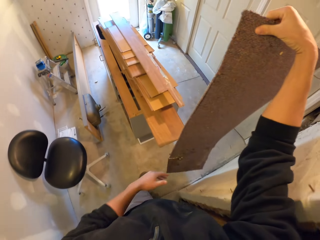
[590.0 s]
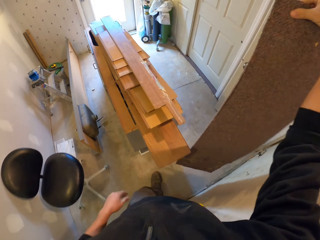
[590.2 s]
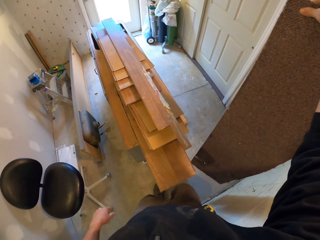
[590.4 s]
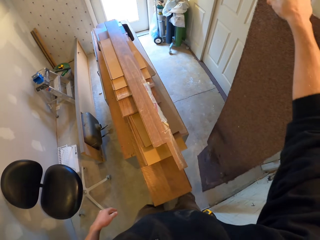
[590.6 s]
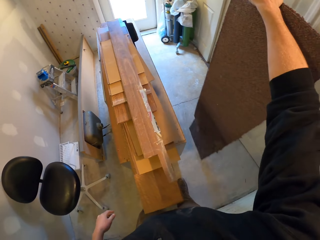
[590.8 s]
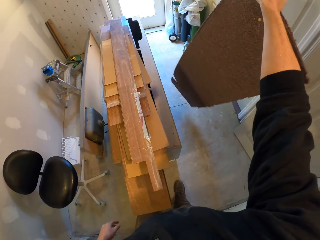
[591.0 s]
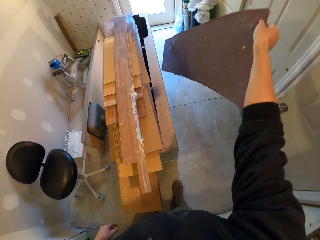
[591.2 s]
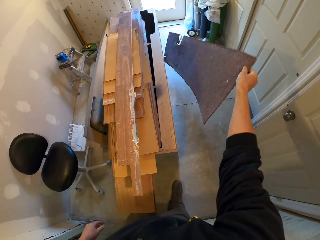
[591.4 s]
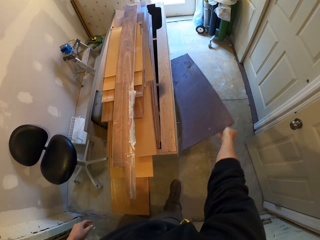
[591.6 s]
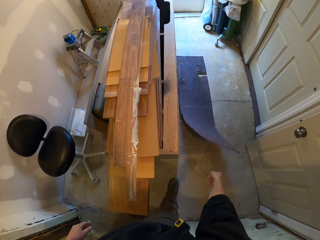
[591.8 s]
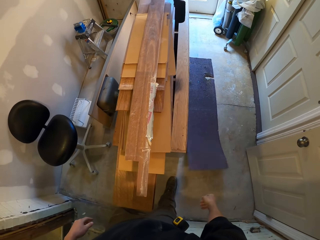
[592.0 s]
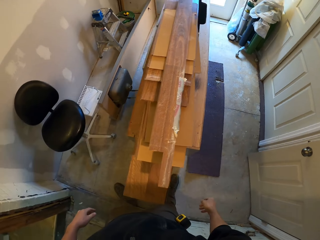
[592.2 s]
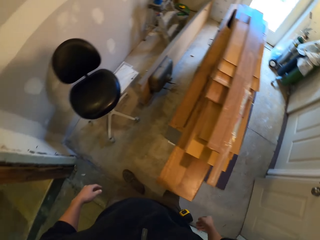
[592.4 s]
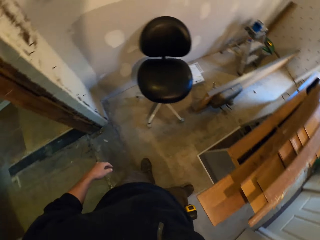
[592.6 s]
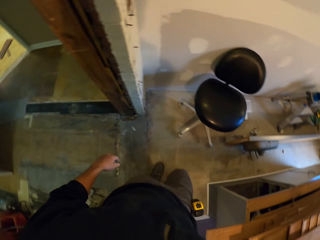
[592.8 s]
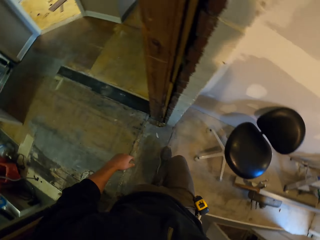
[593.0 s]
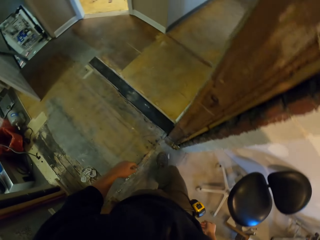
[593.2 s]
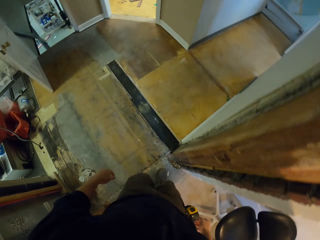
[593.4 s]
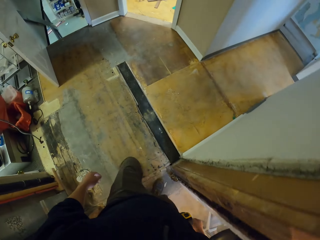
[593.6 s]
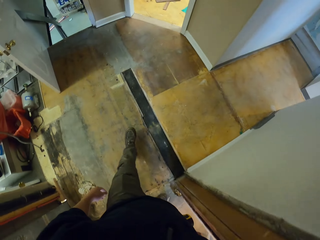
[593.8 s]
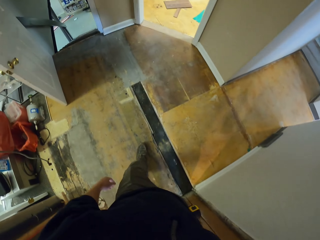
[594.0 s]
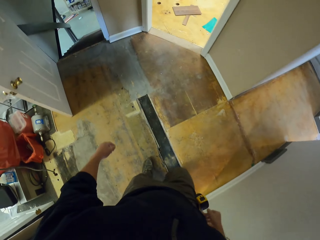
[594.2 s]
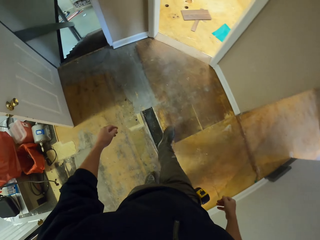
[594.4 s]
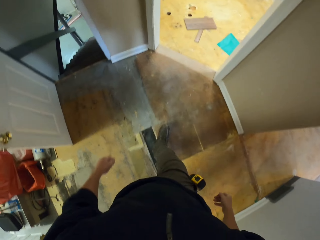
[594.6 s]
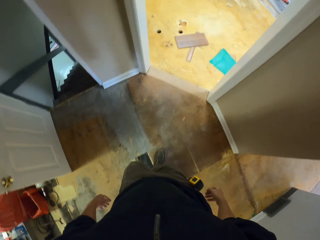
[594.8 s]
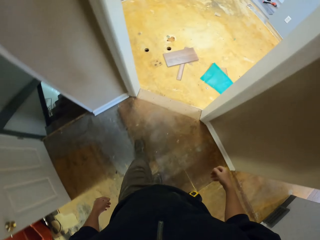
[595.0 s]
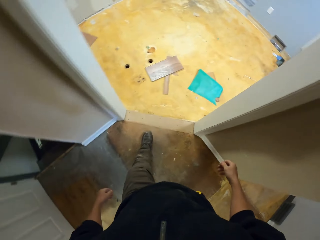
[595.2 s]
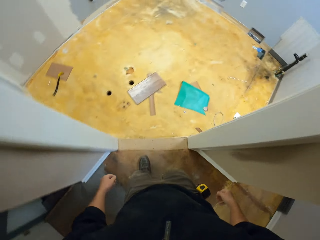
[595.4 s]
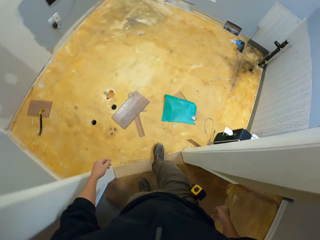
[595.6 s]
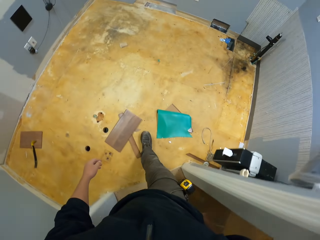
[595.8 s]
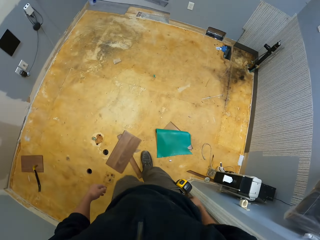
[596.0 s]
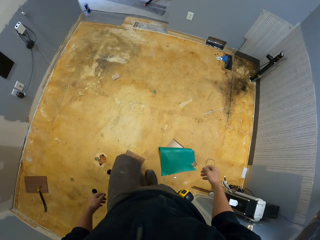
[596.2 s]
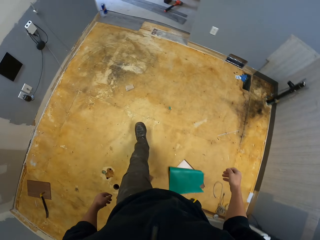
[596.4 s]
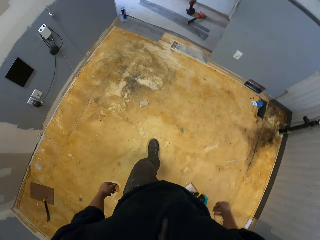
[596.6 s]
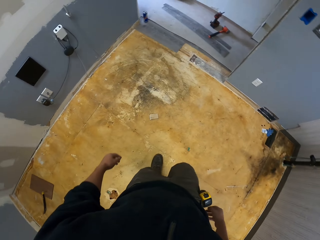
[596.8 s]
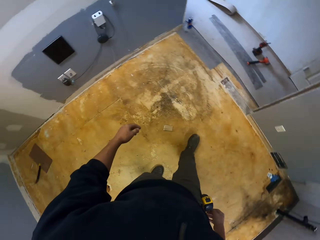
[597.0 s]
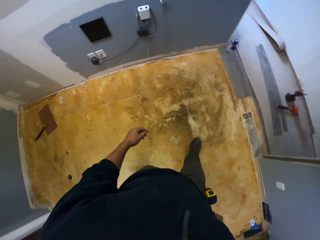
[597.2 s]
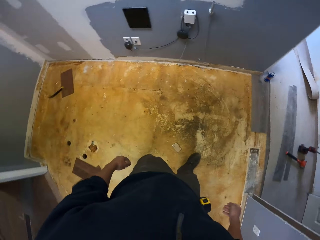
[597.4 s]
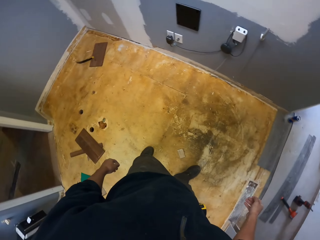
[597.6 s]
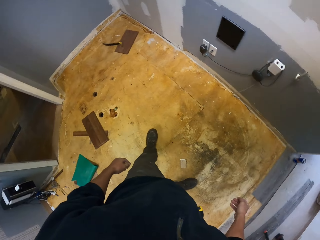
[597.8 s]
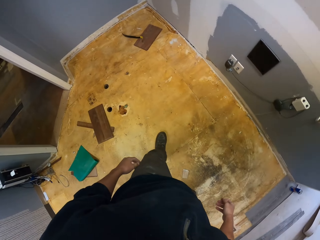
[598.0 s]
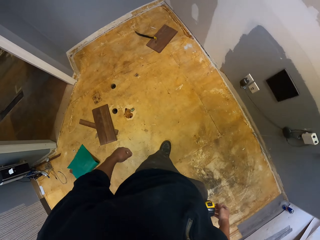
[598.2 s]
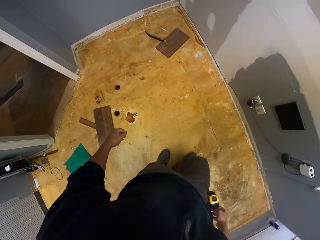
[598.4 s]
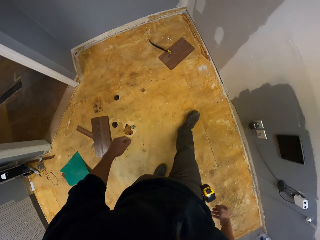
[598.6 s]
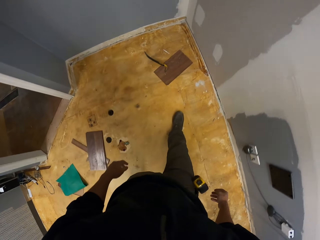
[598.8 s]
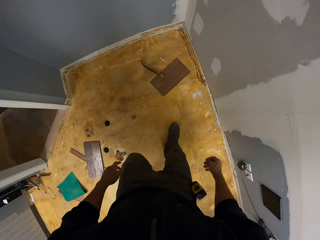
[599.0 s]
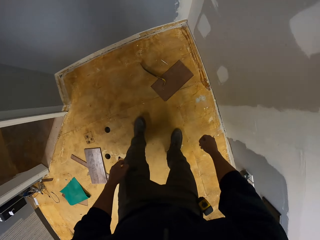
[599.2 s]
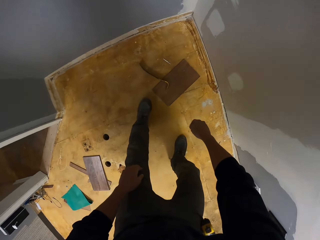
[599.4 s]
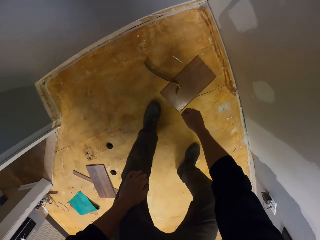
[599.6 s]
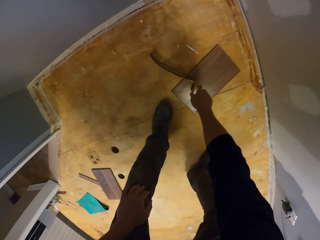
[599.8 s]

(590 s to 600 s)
The camera wearer drops the carpet on the floor. They walk.

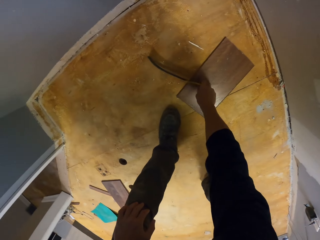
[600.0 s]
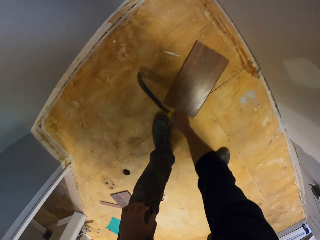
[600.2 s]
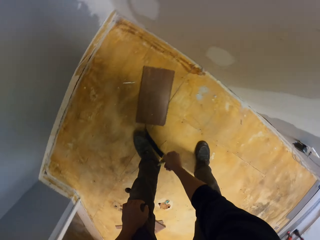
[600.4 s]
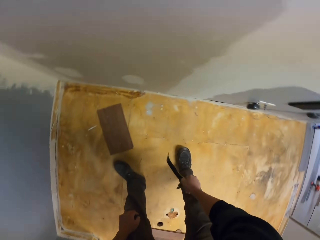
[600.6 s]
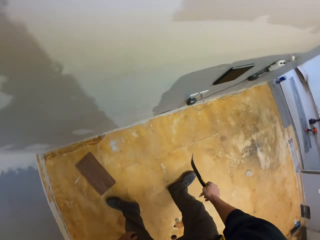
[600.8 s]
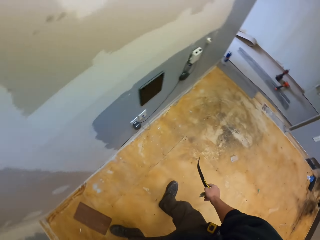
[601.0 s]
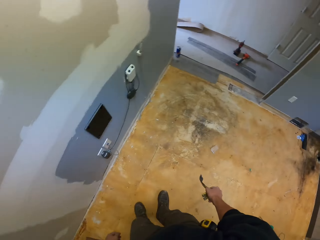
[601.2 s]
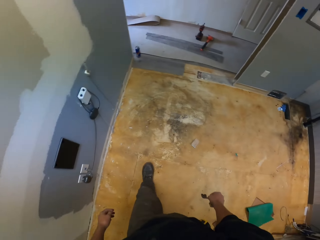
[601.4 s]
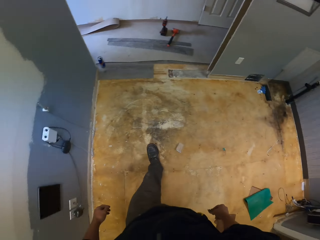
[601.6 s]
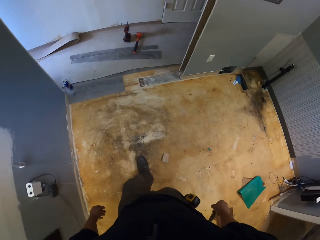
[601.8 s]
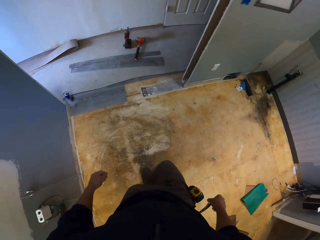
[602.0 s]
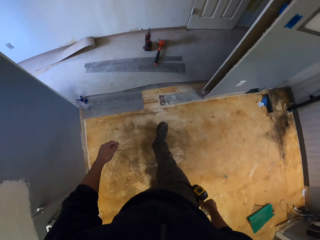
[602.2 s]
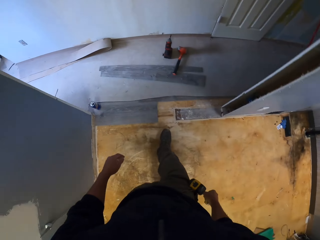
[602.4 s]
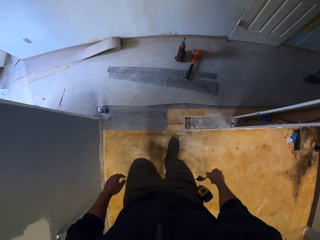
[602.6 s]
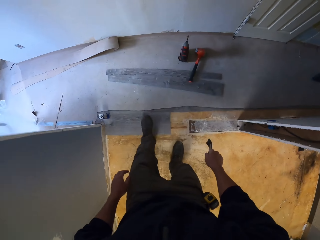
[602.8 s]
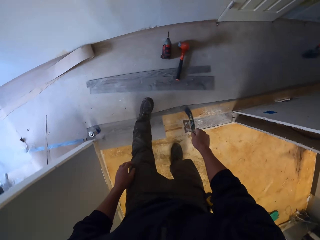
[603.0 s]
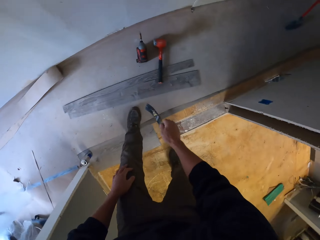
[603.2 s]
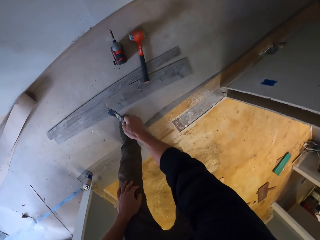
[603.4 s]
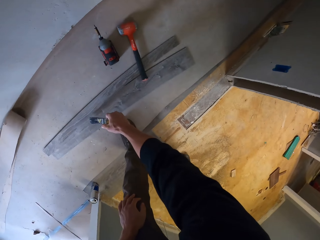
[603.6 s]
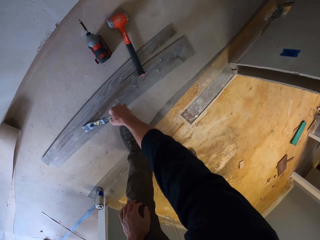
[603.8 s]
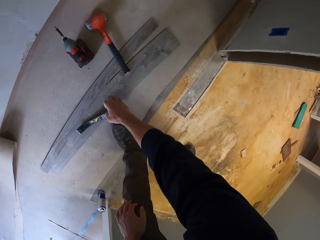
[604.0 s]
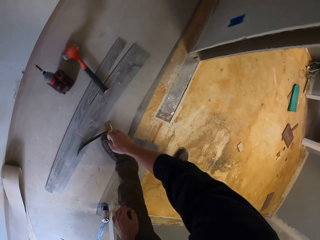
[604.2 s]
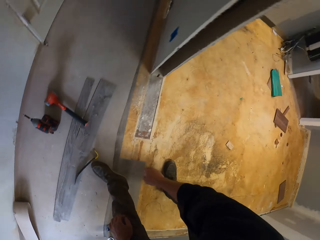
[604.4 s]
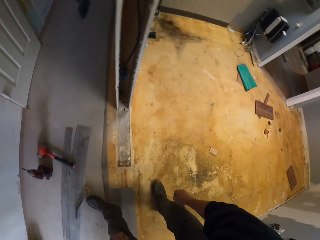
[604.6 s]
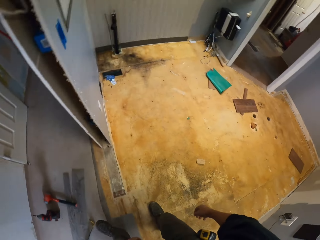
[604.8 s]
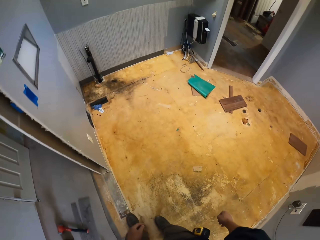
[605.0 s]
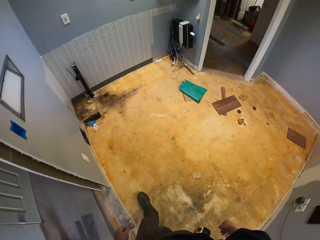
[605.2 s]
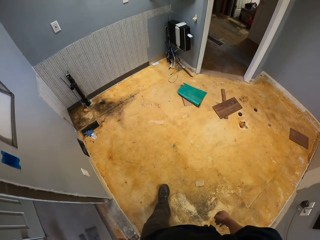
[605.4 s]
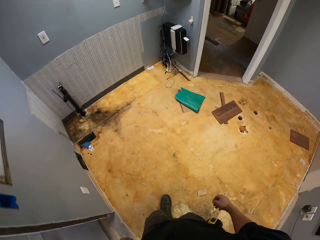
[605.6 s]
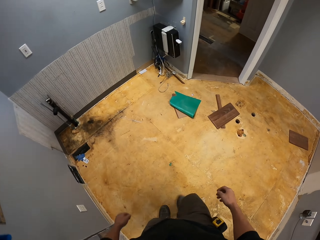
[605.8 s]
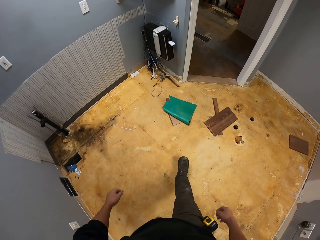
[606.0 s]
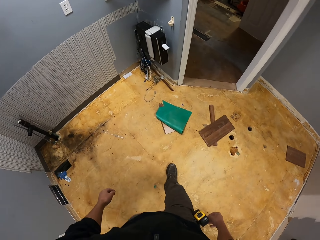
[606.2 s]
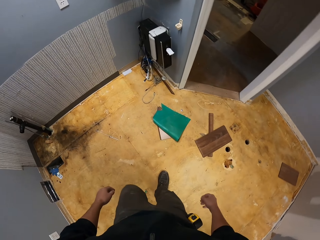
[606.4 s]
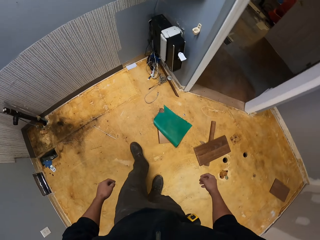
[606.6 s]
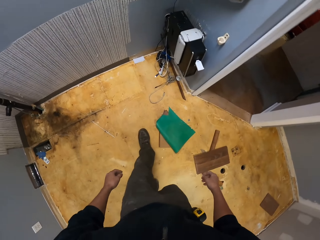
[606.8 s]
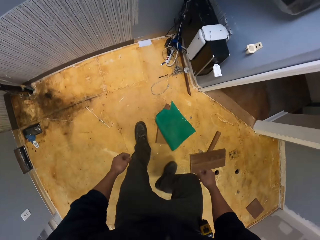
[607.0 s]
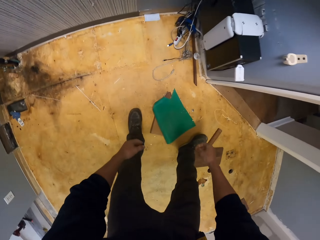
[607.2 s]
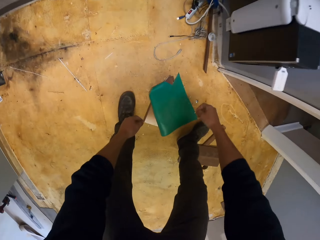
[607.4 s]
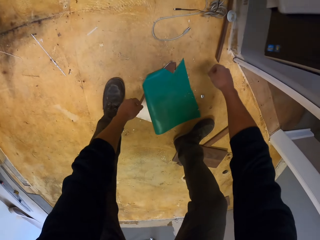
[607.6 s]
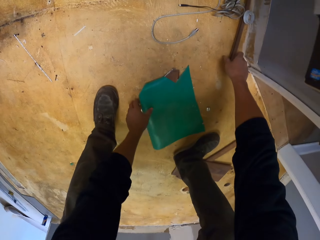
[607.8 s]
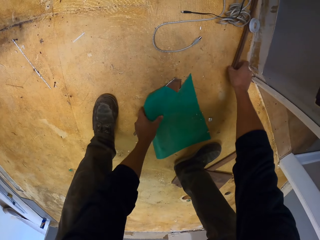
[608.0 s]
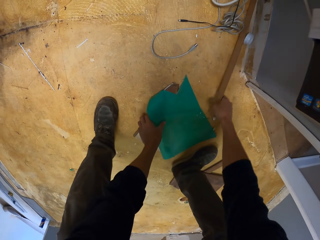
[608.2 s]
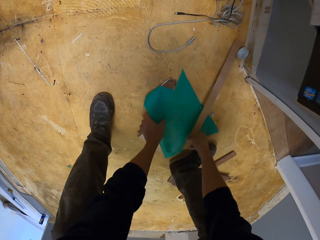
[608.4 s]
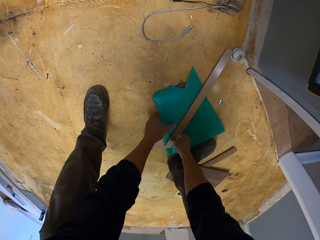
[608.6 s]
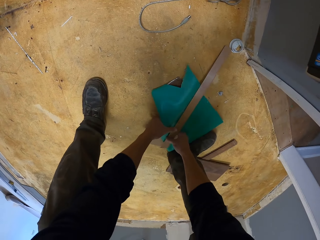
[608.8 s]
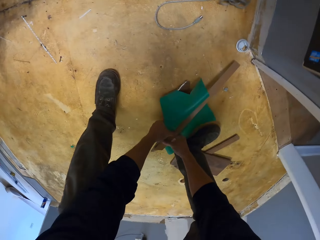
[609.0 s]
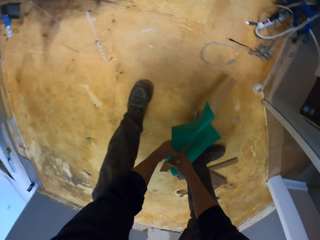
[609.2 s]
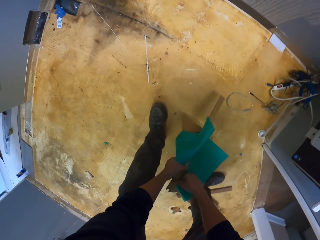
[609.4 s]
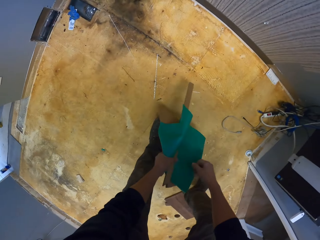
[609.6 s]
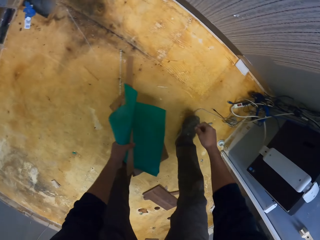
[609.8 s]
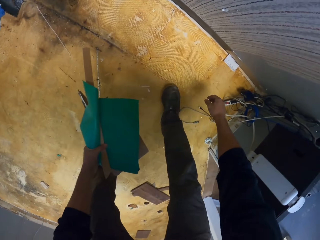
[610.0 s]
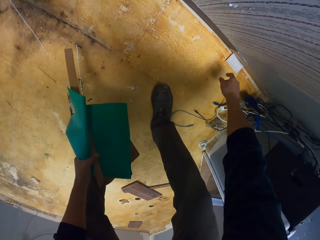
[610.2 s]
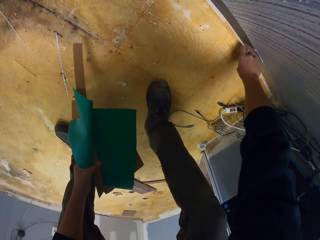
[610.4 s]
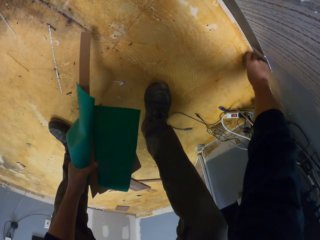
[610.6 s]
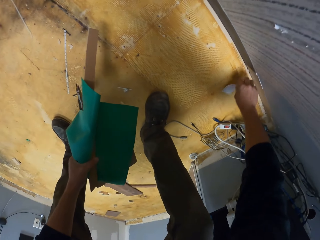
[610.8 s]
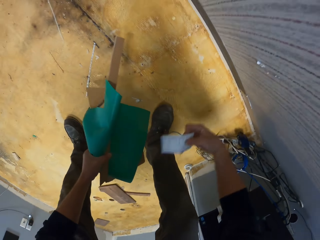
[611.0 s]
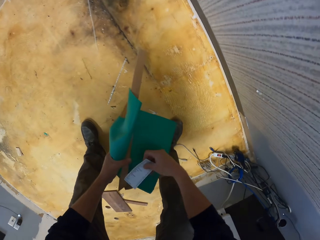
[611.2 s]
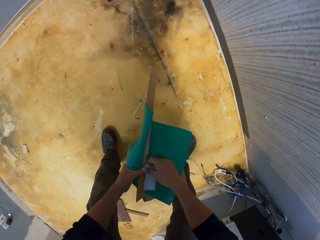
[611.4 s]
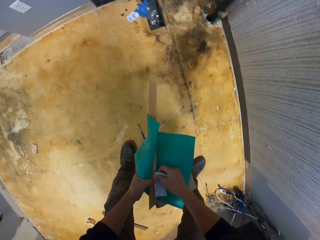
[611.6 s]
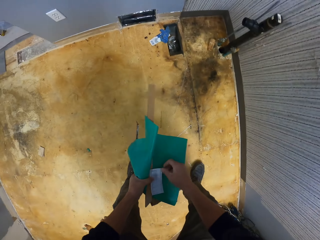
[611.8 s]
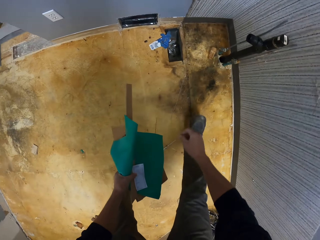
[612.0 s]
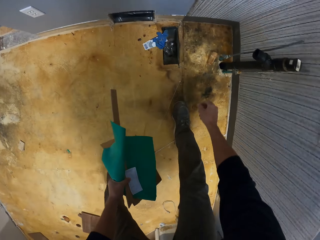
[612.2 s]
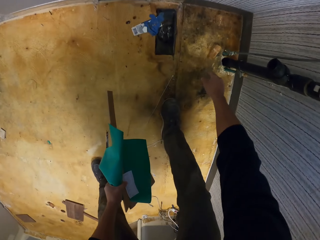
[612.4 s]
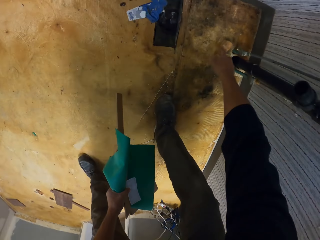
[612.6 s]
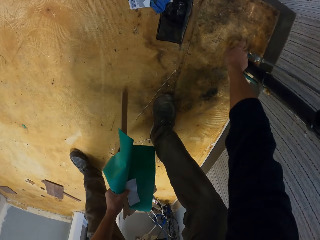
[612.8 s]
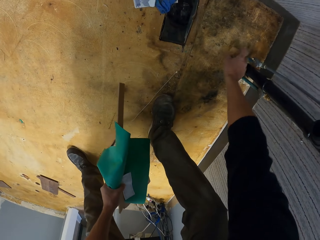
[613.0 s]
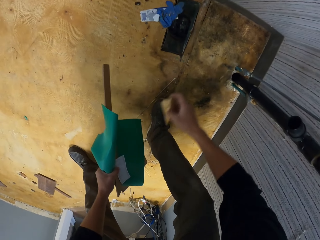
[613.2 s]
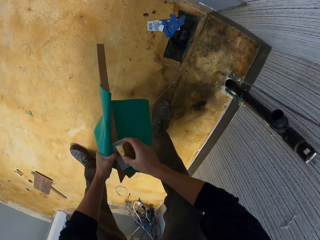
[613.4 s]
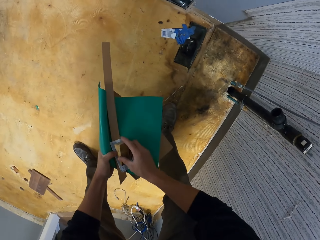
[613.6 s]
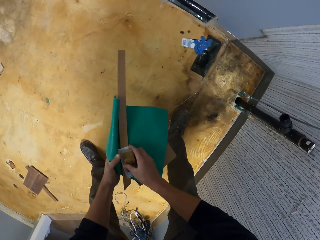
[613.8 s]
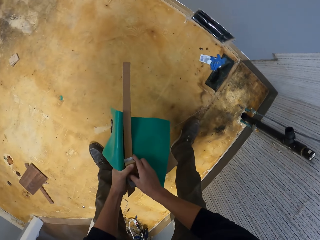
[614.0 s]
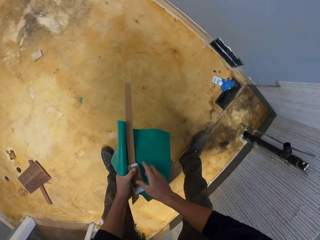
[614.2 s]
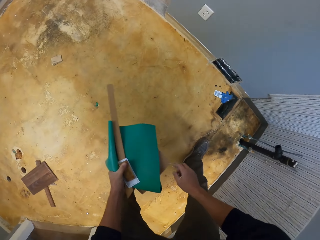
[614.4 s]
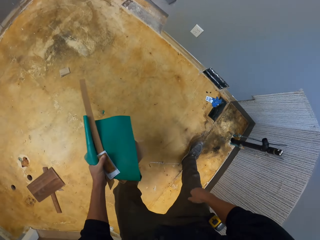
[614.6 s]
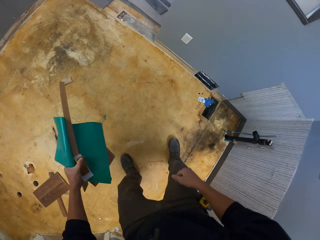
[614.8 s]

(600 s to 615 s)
The camera wearer picks up a crowbar or steel from the floor. They walk. They put the crowbar on a piece of wood. They walk. They pick up plywood planks and a plastic carpet from the floor. They pick up a piece of cloth or paper from the floor. They pick up a piece of wood from the floor.
